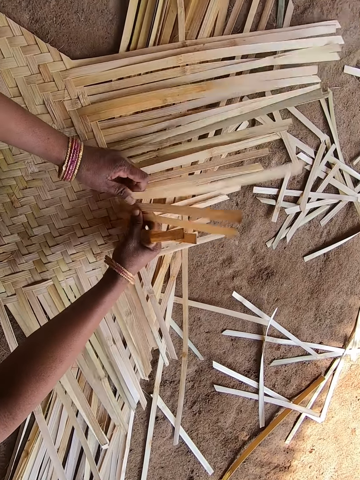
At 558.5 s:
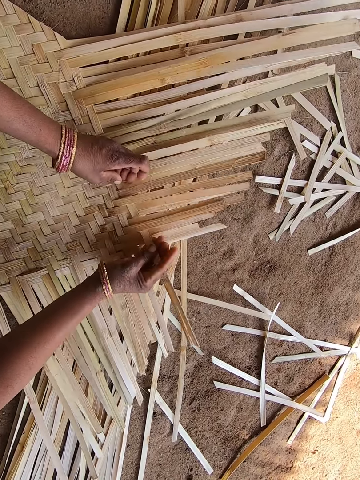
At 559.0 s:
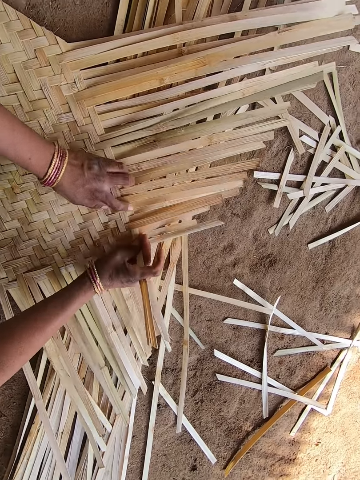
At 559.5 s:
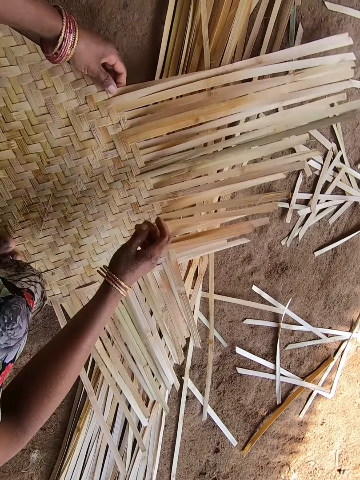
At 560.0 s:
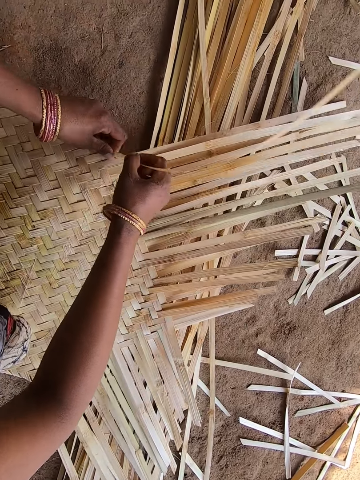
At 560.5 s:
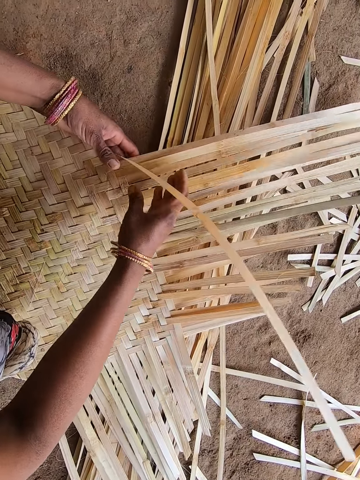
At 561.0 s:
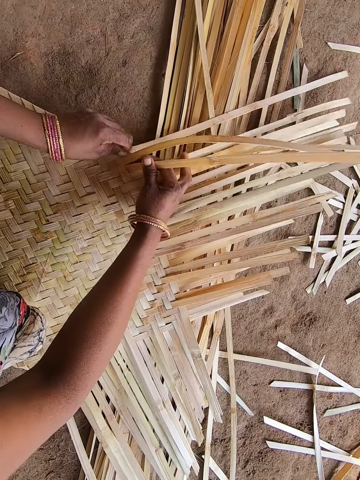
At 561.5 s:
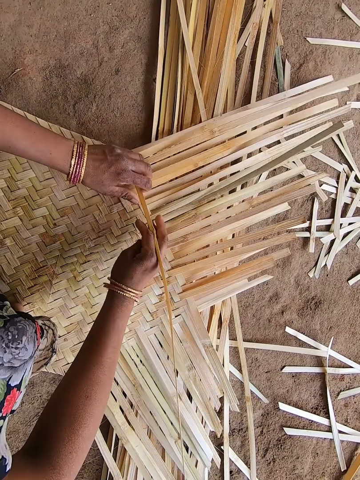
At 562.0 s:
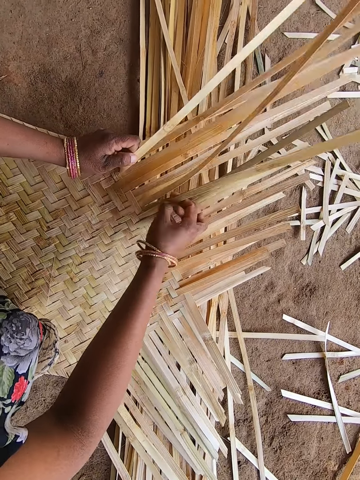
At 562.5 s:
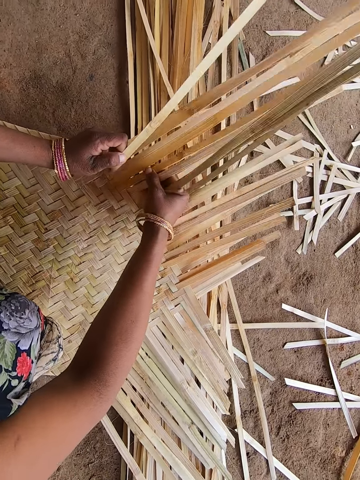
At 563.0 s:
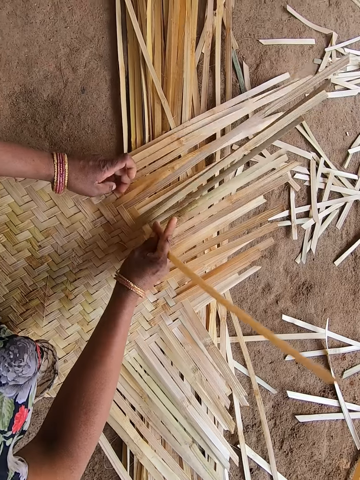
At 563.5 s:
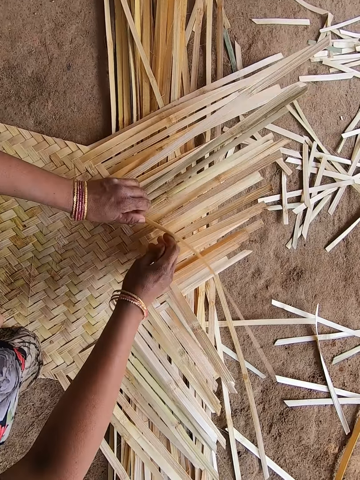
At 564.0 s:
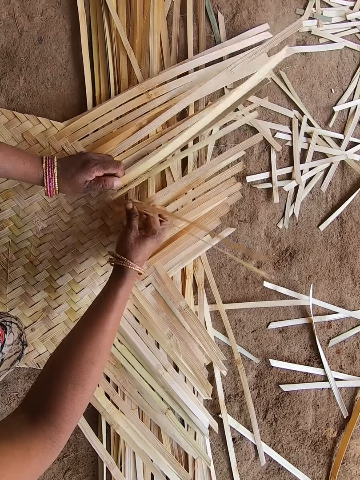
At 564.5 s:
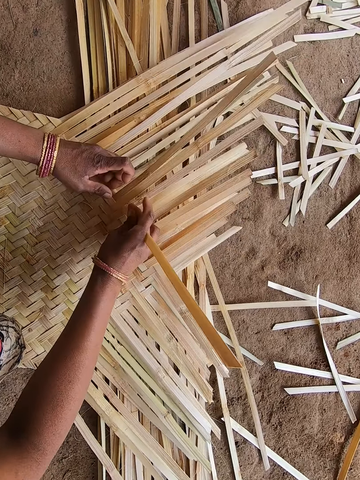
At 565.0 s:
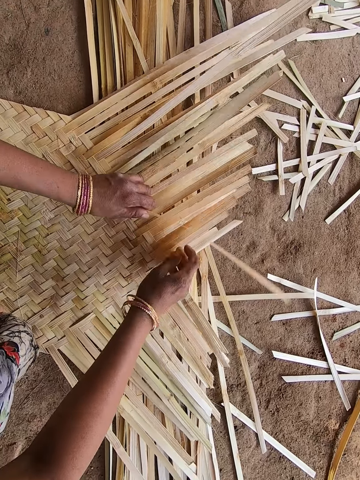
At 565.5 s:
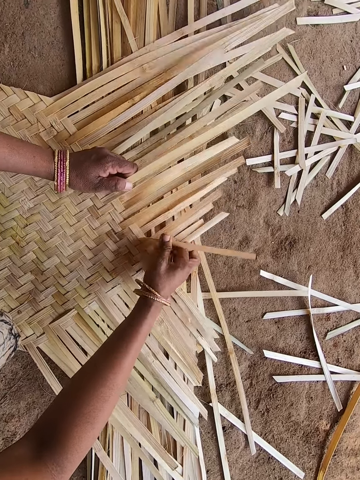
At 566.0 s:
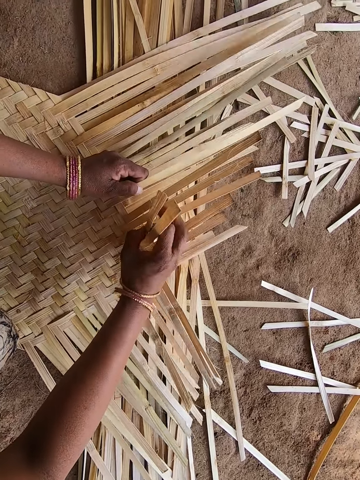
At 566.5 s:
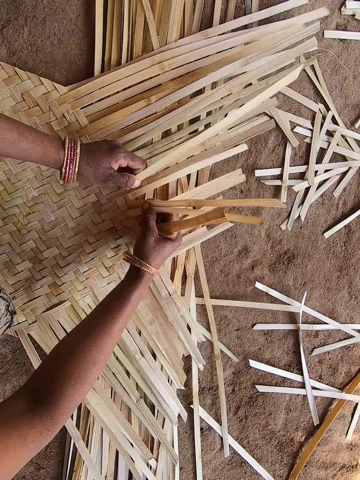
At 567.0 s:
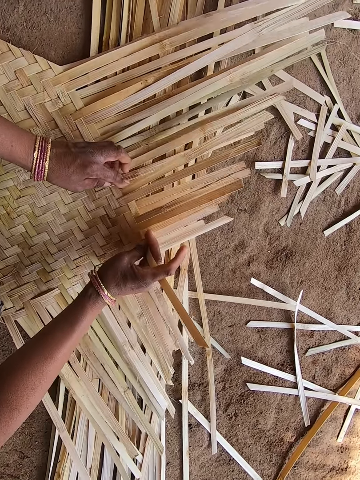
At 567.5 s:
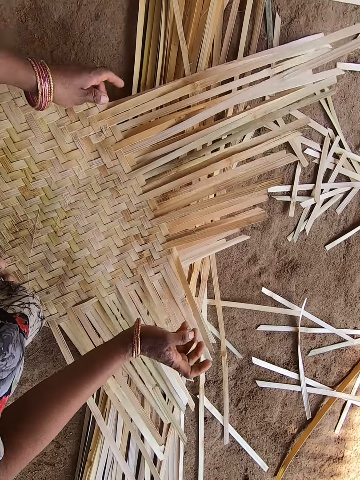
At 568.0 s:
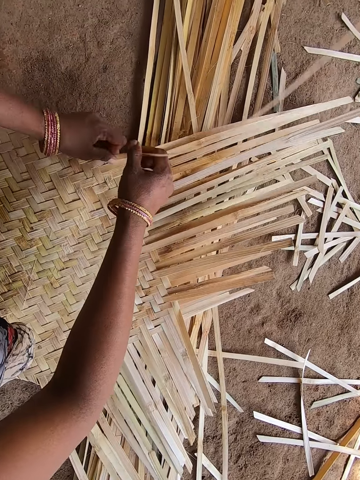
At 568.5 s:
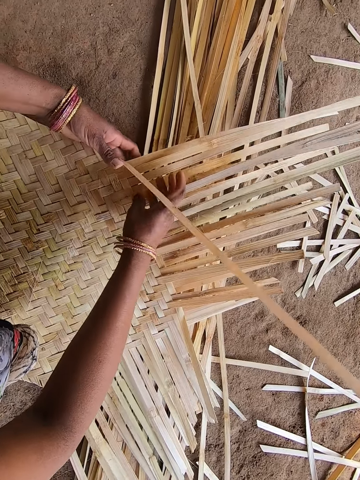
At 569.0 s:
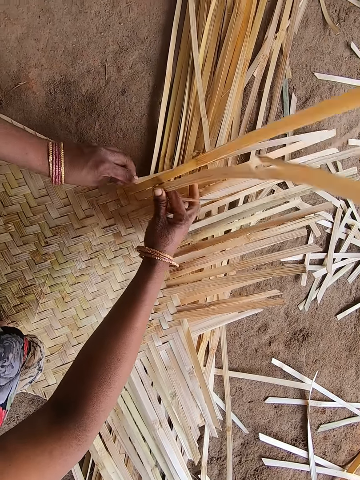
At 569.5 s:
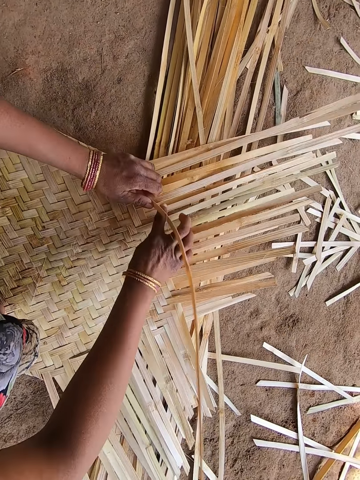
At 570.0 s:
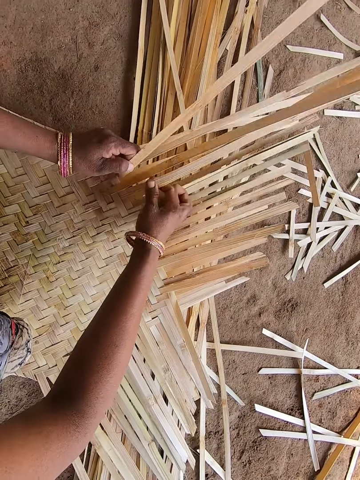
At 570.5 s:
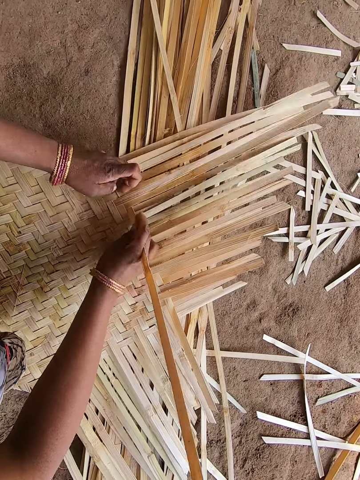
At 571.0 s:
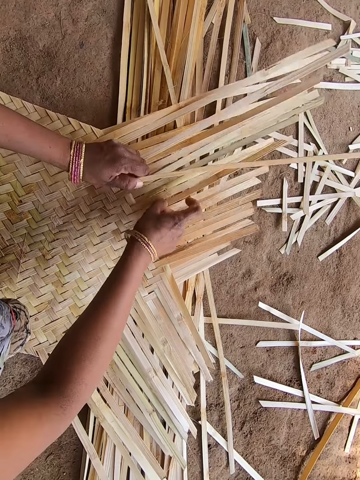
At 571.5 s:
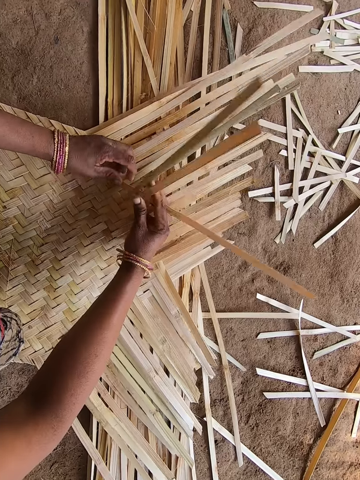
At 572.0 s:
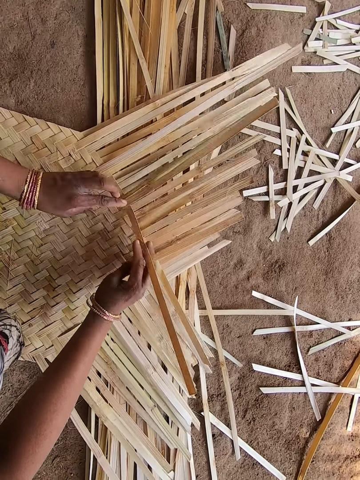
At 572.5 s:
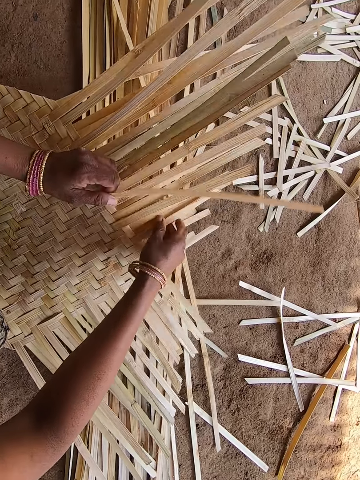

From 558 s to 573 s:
The camera wearer picks a reed and weaves something. They pick the reed and weave something.

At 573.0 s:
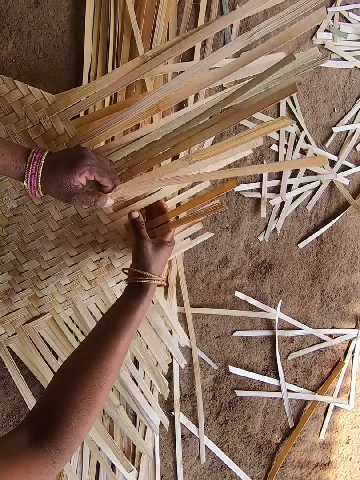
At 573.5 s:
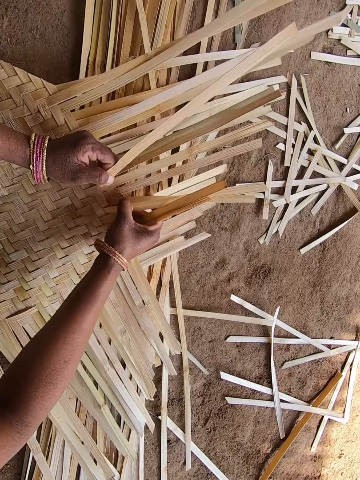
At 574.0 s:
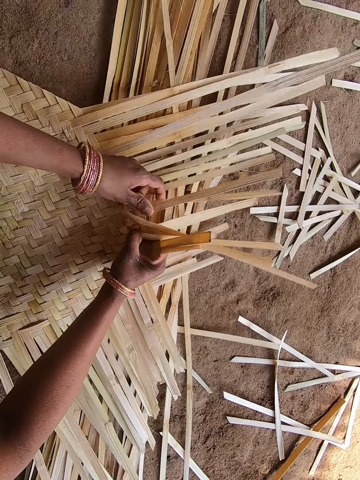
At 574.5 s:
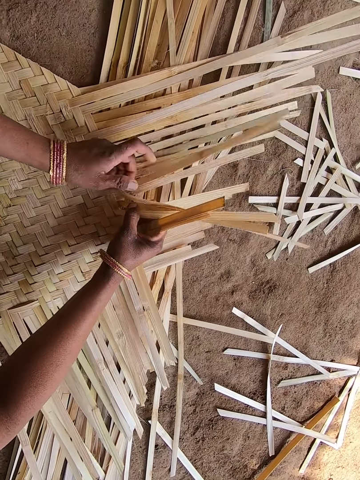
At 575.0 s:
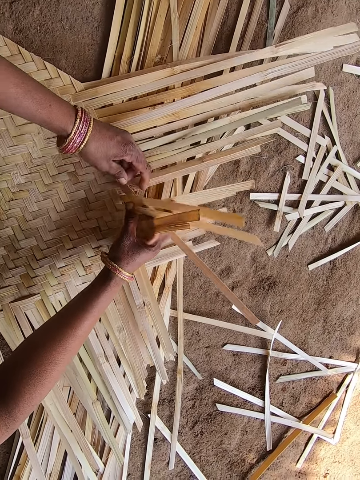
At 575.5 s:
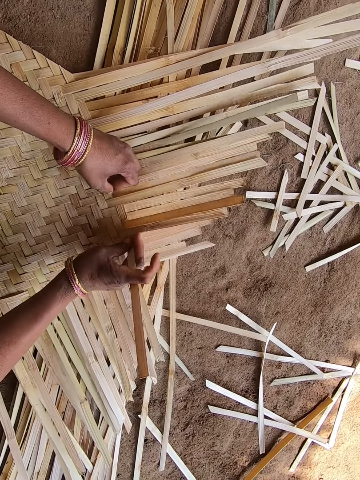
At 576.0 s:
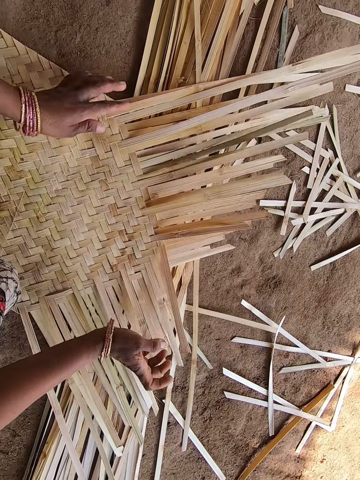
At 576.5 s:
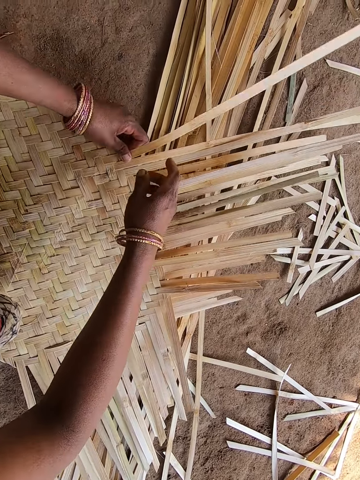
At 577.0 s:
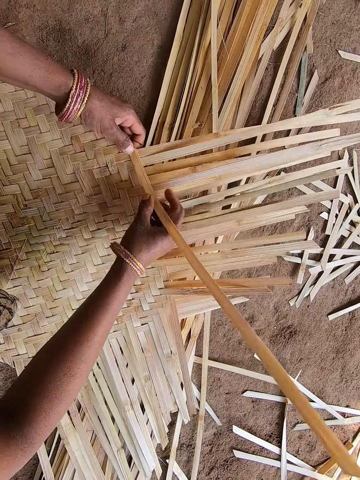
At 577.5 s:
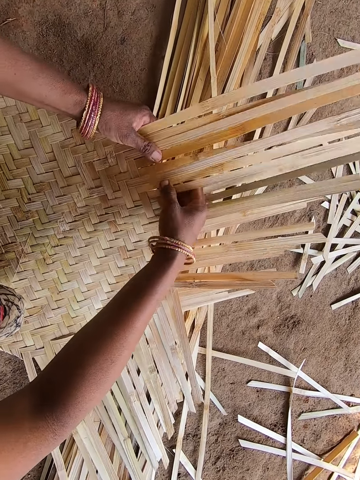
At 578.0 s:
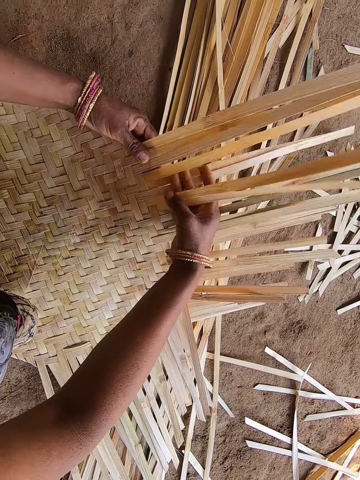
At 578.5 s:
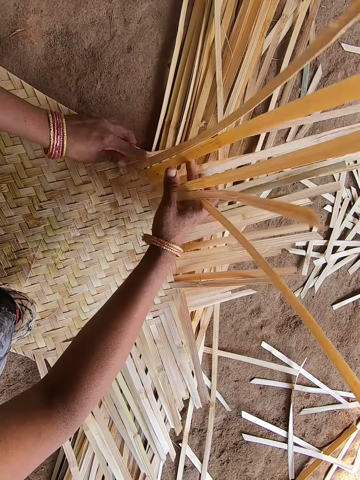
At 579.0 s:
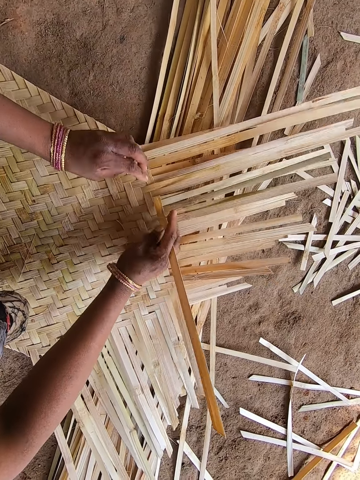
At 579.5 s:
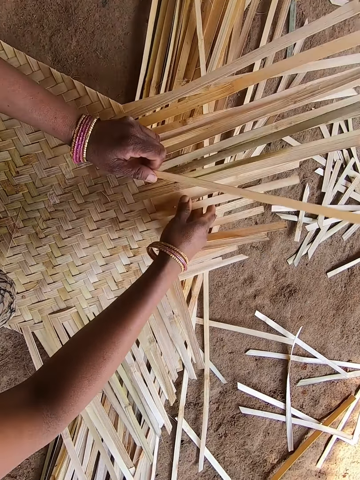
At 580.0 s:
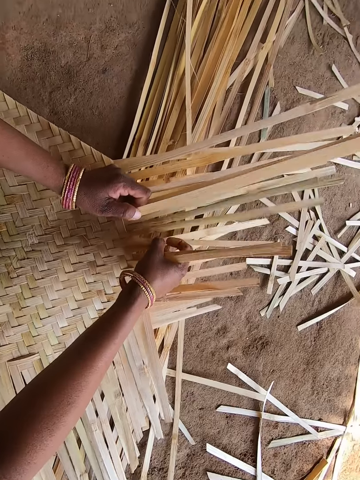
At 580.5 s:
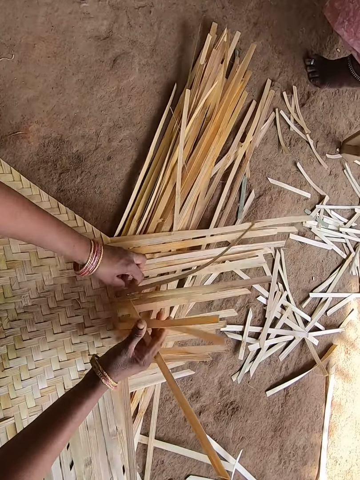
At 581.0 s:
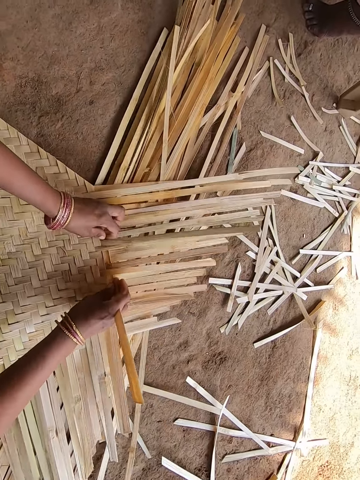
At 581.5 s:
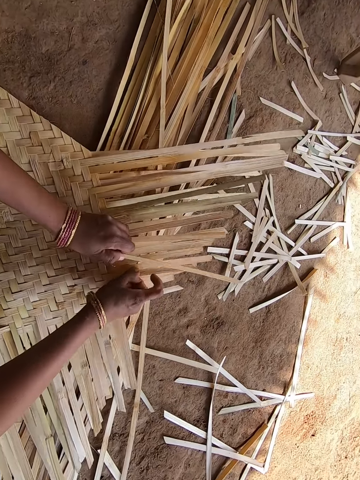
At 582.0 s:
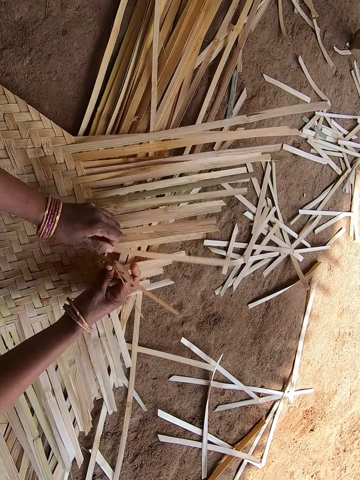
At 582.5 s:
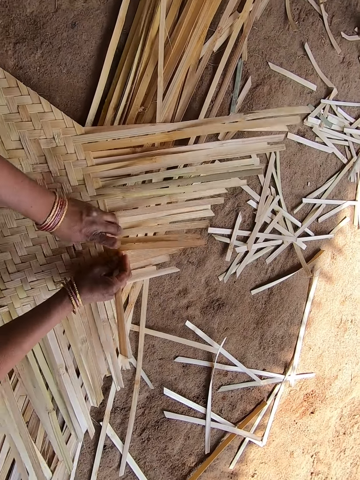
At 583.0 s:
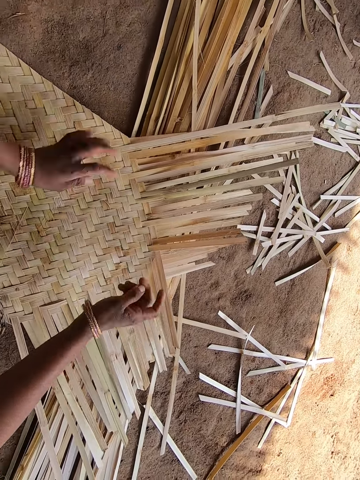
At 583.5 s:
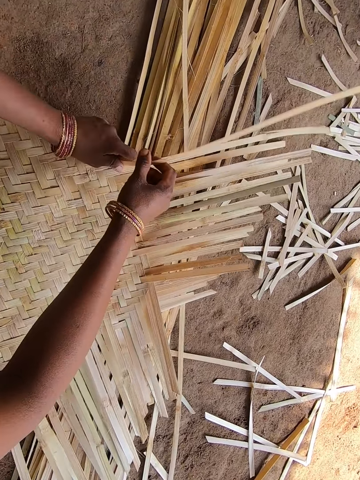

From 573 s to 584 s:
The camera wearer picks a reed. They weave something. They pick the reed.
